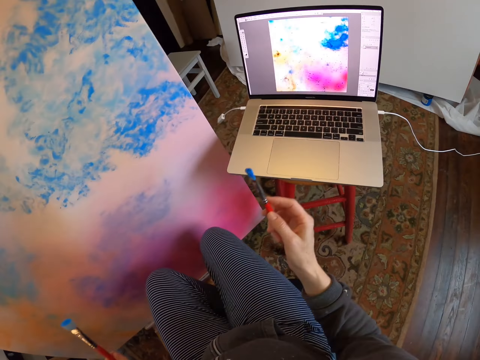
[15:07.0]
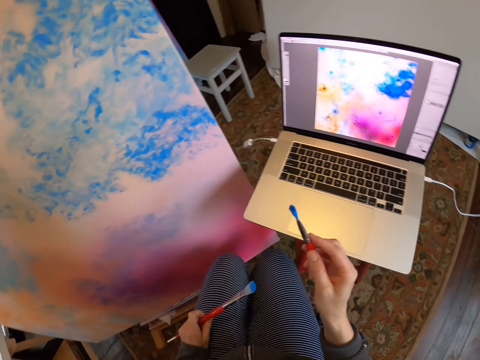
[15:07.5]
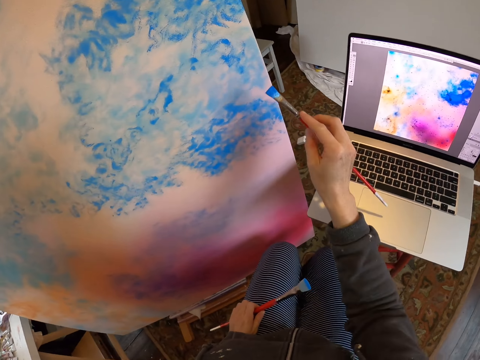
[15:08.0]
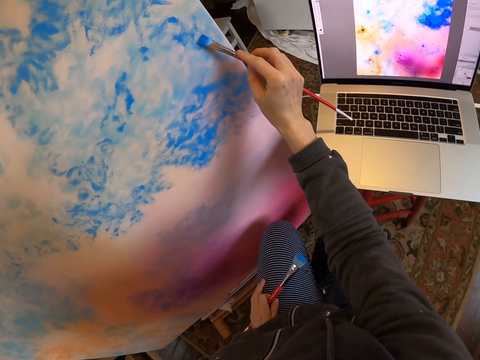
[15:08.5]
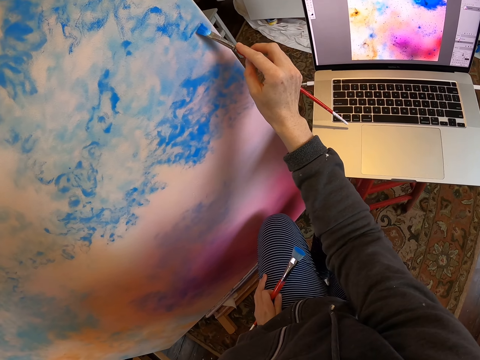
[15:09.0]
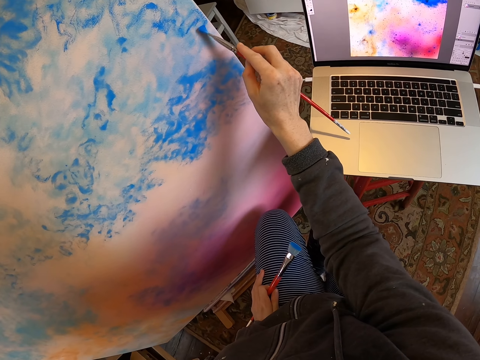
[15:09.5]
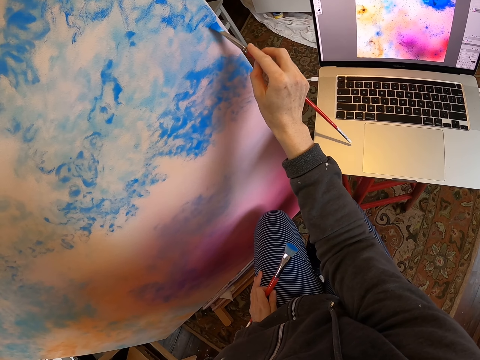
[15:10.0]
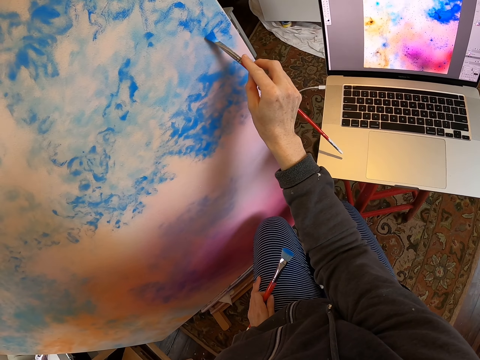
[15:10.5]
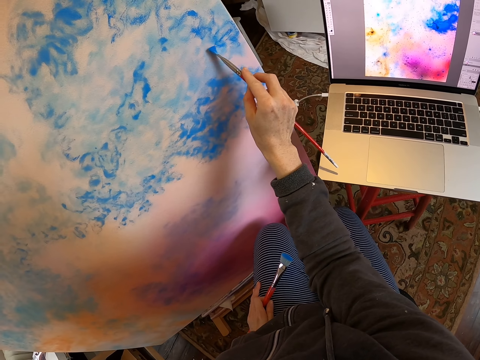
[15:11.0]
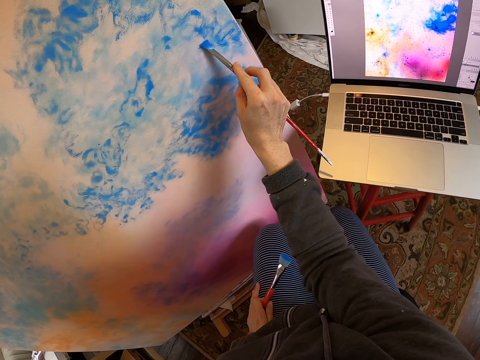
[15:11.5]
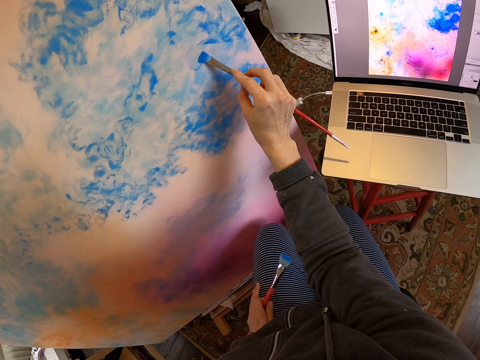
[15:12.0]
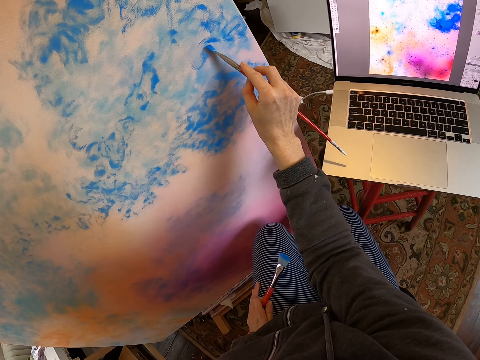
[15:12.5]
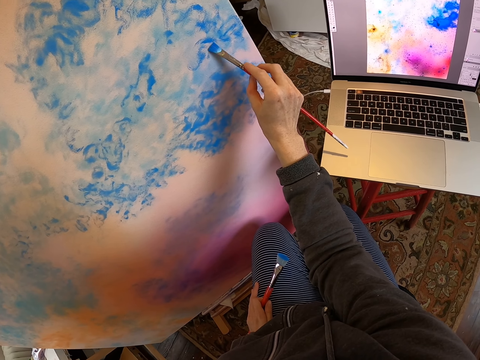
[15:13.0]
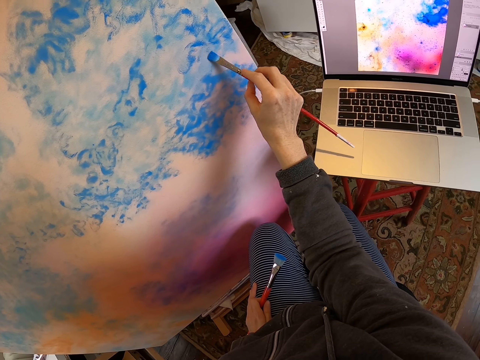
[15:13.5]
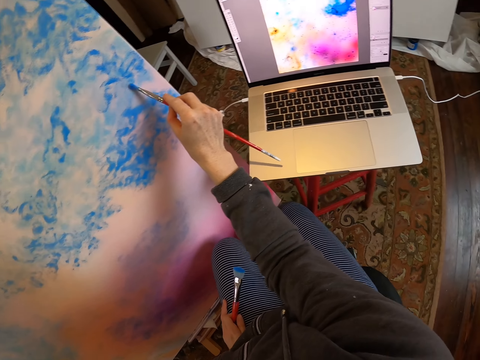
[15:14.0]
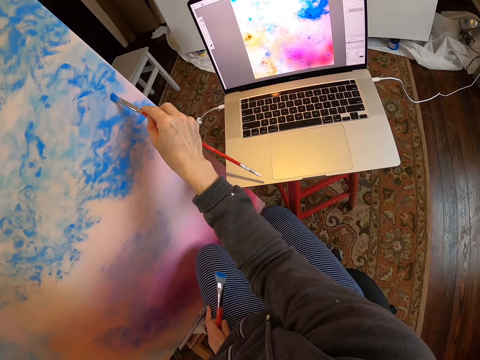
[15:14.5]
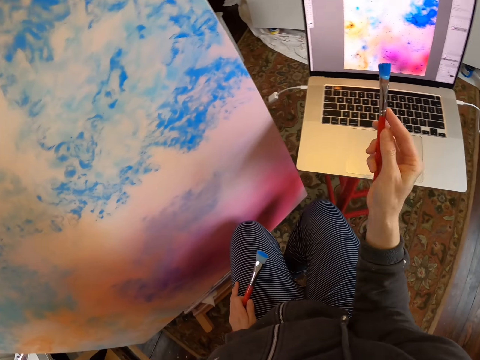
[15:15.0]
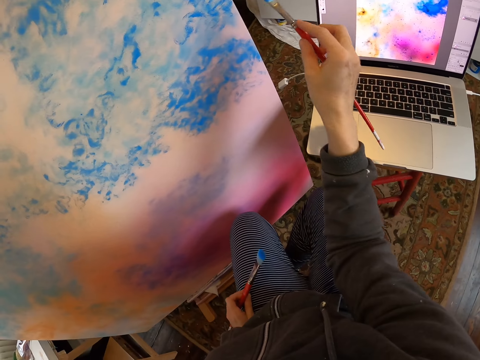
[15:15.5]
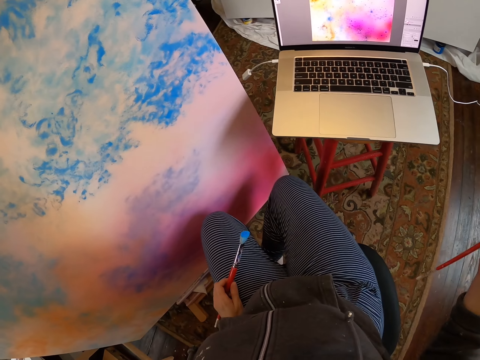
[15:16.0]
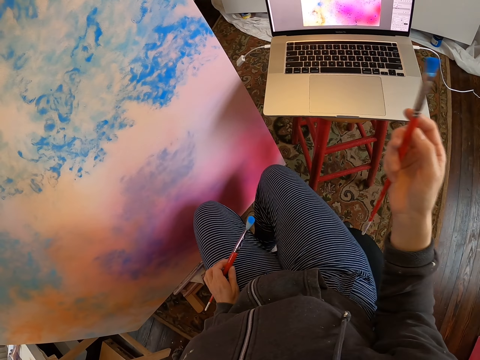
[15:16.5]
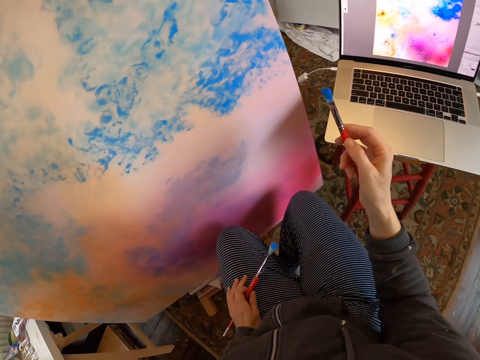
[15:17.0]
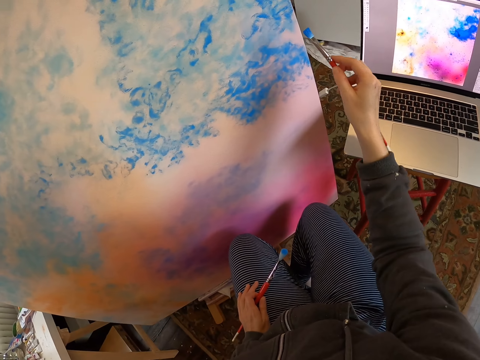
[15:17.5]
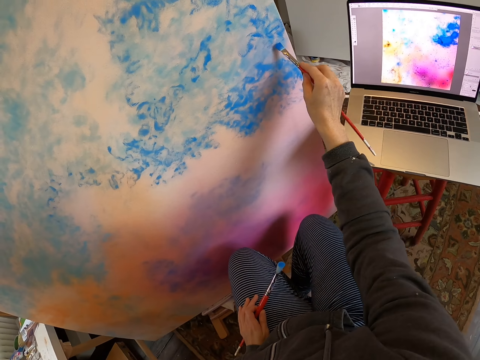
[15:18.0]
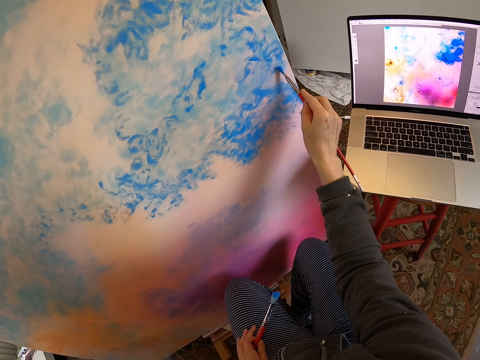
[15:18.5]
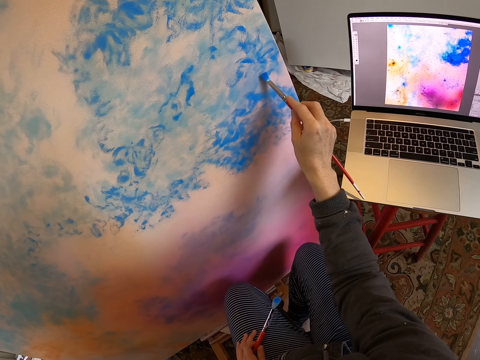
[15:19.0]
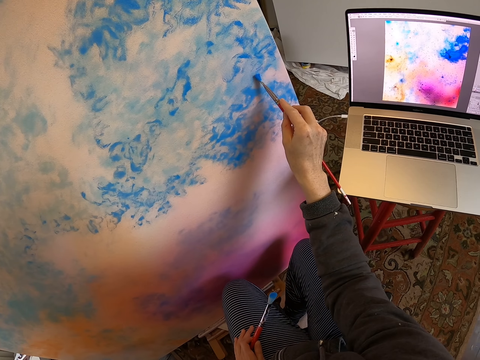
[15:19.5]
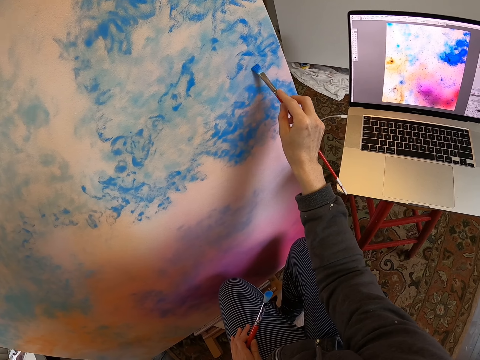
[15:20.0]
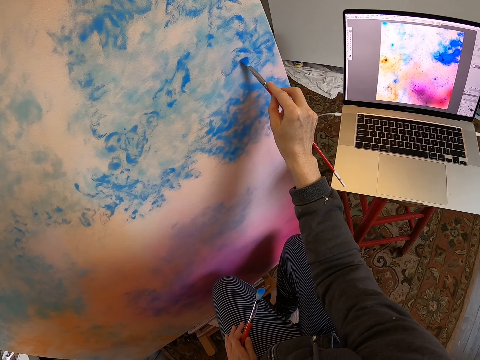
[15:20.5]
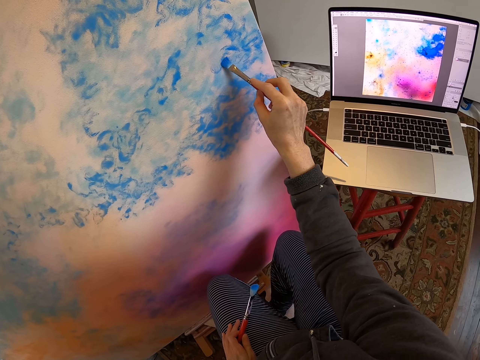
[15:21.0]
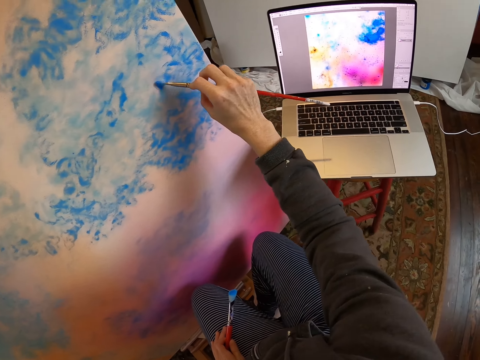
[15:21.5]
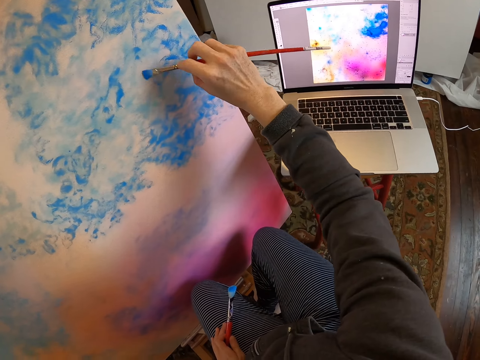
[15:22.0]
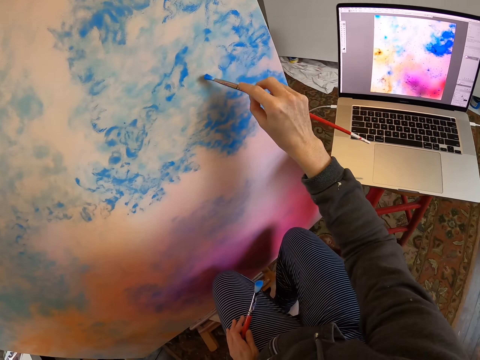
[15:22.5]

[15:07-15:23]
The camera wearer turns. They look at the laptop. They draw on the board with the paint brush. They look at the laptop. They raise the paint brush. They draw on the board with the paint brush.

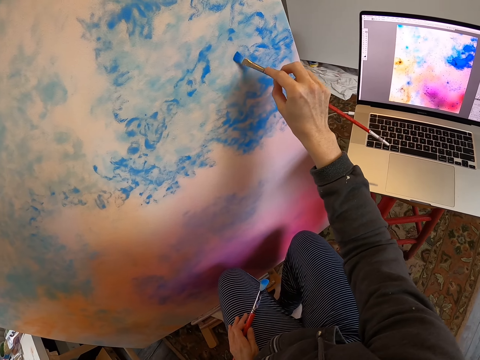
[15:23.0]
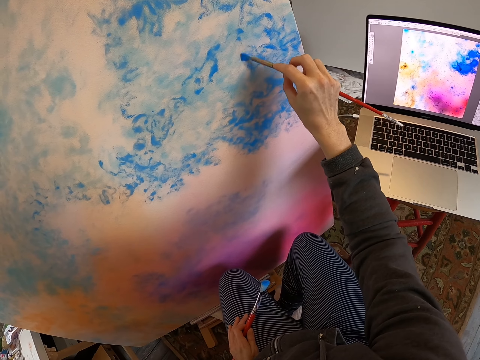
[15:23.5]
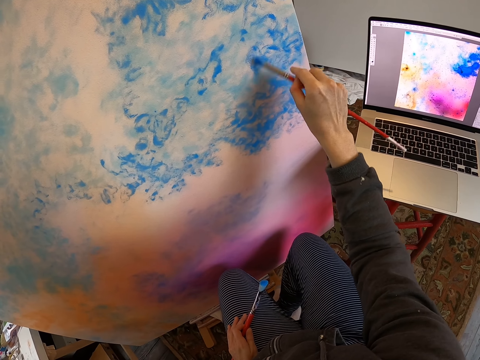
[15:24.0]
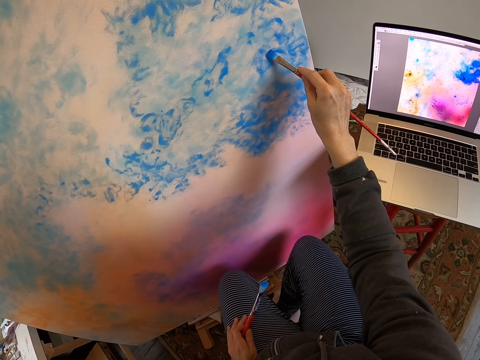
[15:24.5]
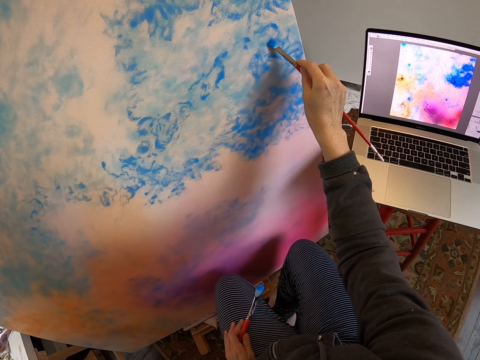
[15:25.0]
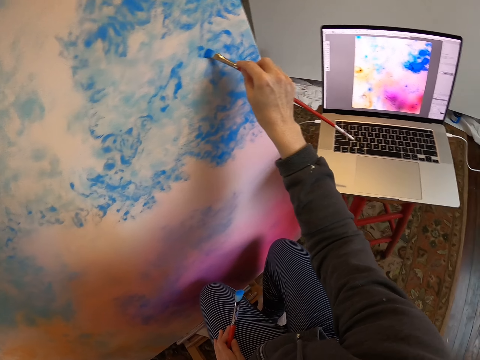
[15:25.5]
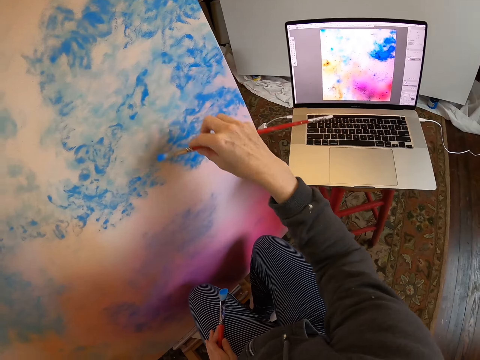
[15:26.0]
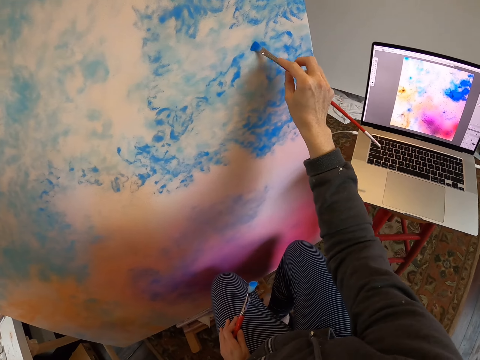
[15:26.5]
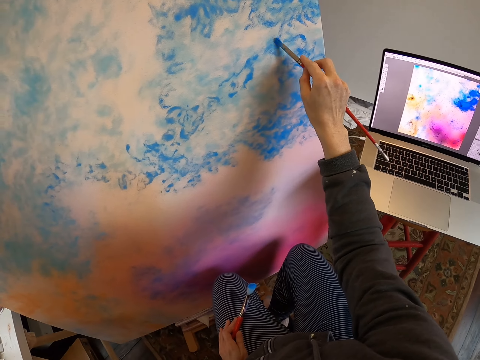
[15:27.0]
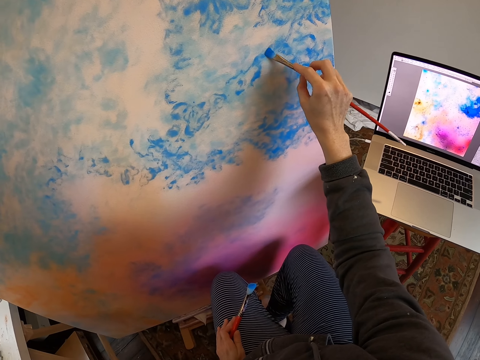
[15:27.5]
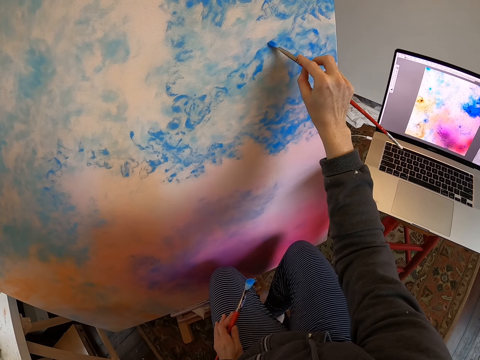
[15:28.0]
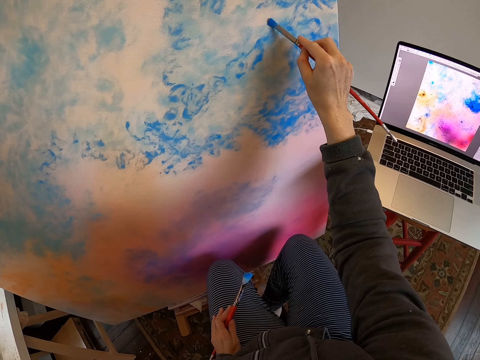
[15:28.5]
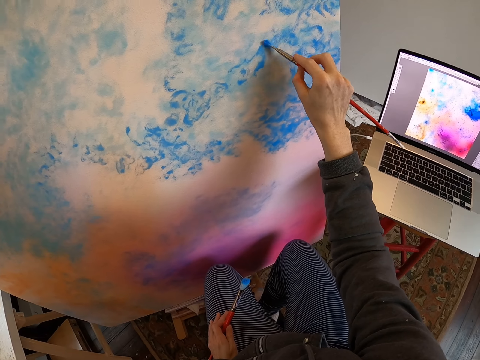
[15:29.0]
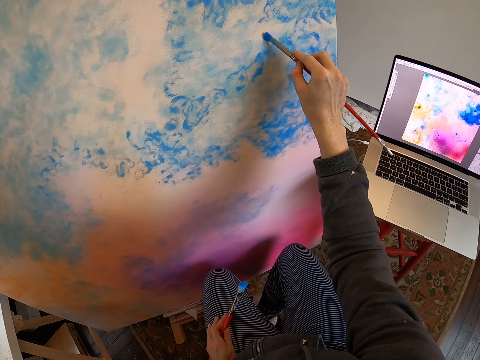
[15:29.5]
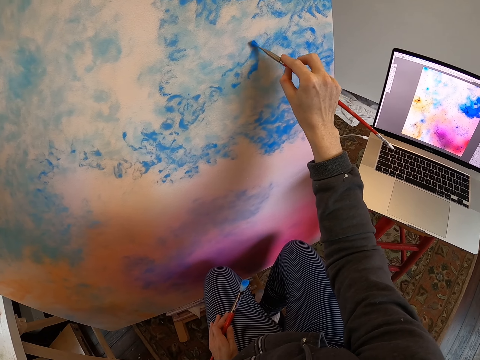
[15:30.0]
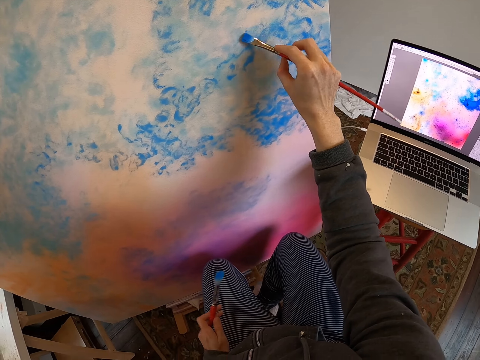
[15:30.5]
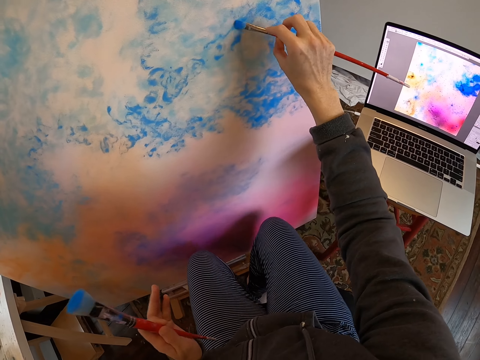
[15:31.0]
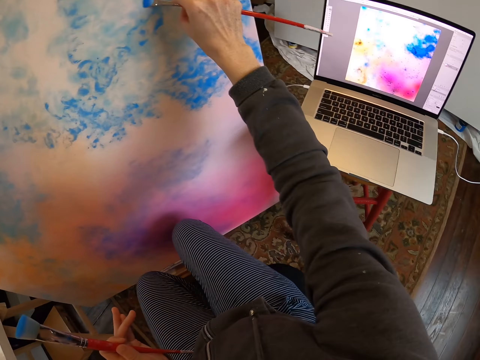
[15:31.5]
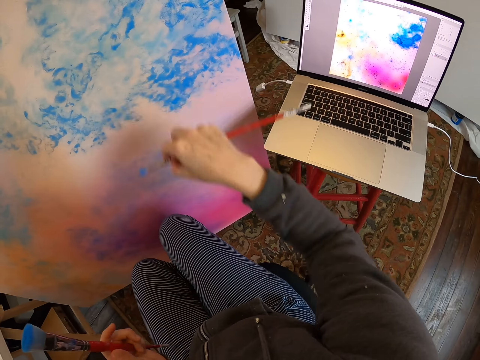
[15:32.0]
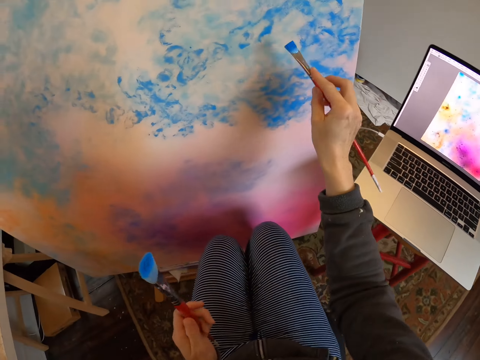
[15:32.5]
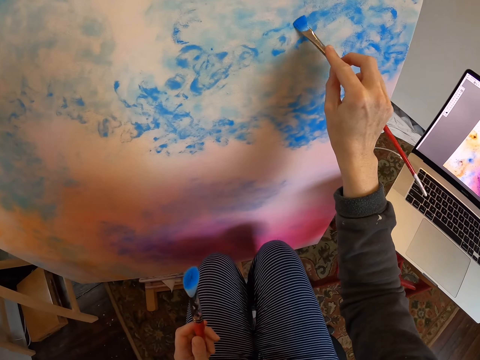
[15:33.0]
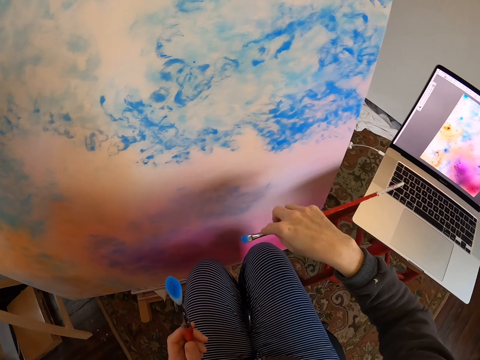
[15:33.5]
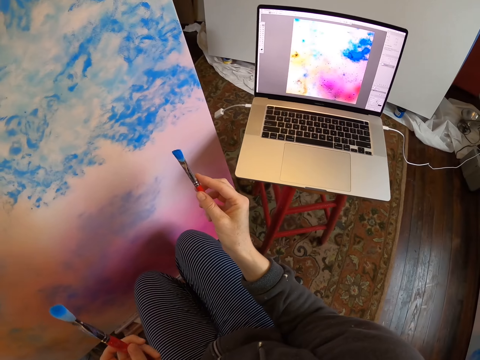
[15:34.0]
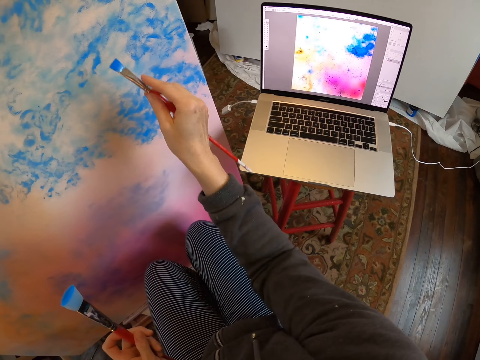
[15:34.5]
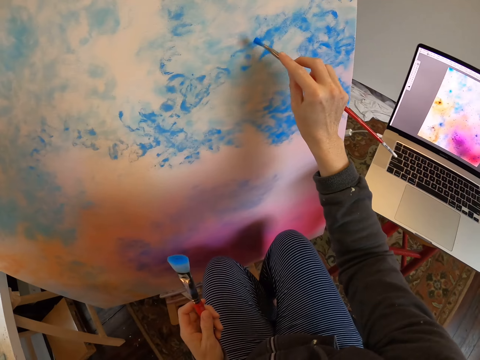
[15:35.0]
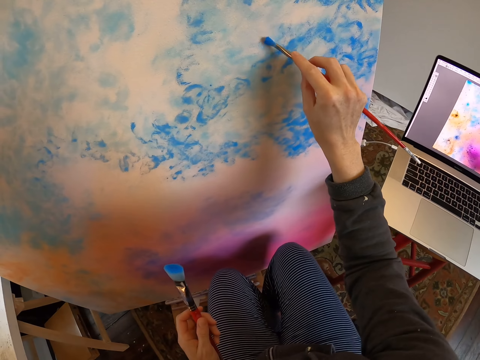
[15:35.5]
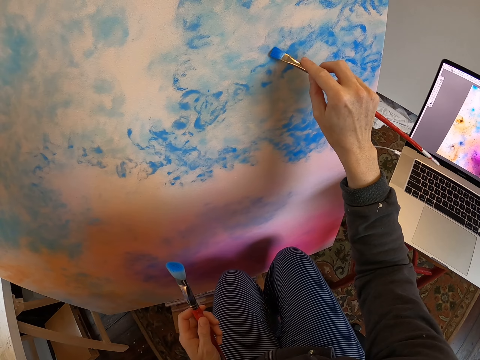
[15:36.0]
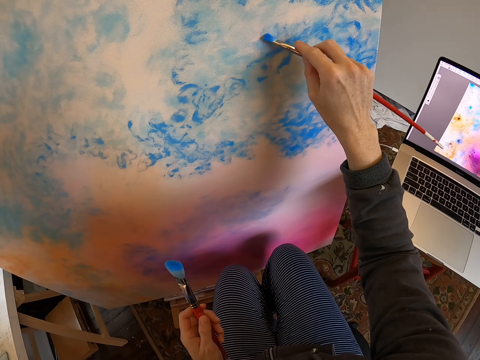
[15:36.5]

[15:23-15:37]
The camera wearer looks at the laptop. They look at the laptop again. They draw on the board with the paint brush.
